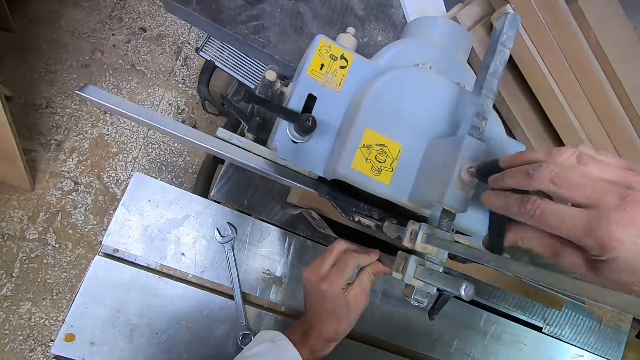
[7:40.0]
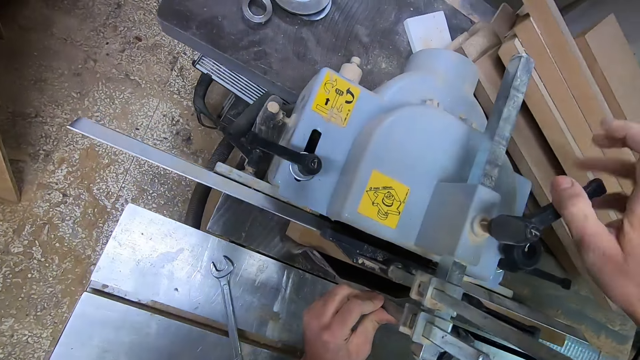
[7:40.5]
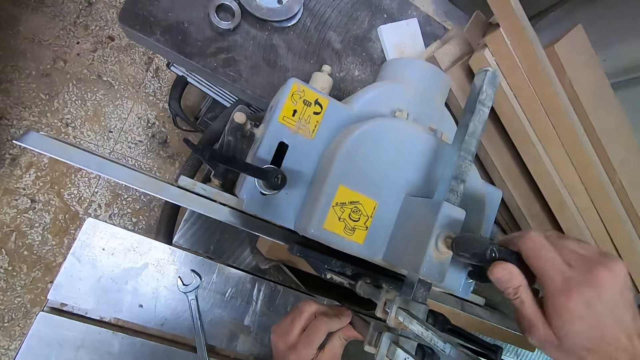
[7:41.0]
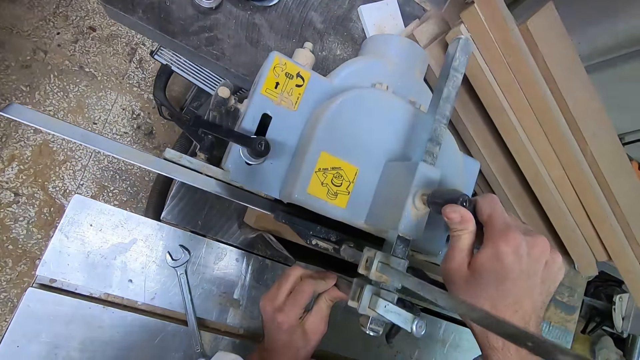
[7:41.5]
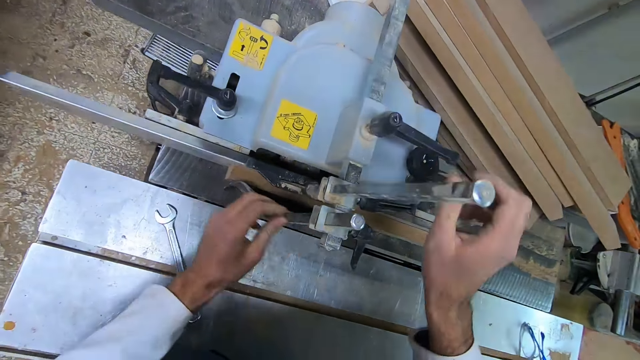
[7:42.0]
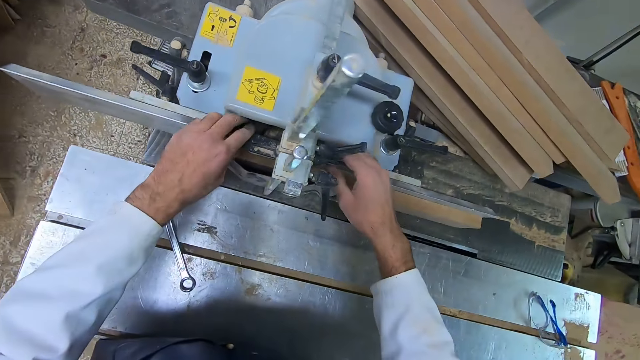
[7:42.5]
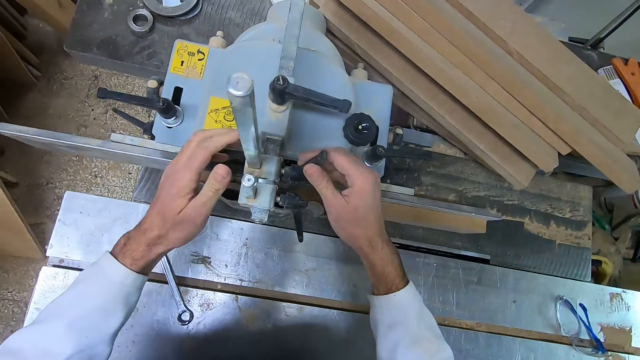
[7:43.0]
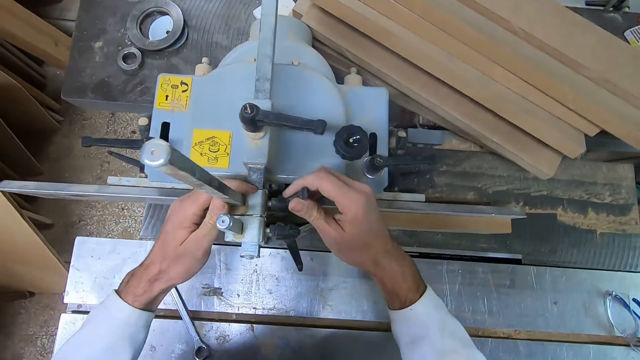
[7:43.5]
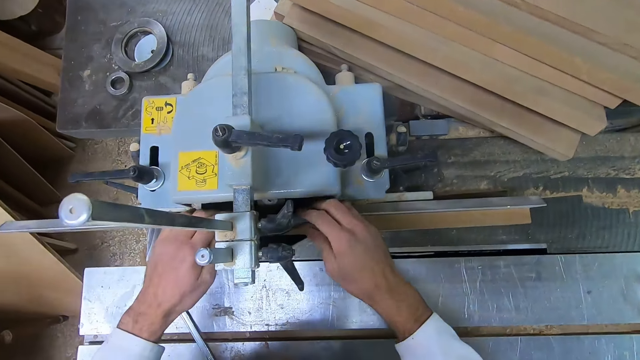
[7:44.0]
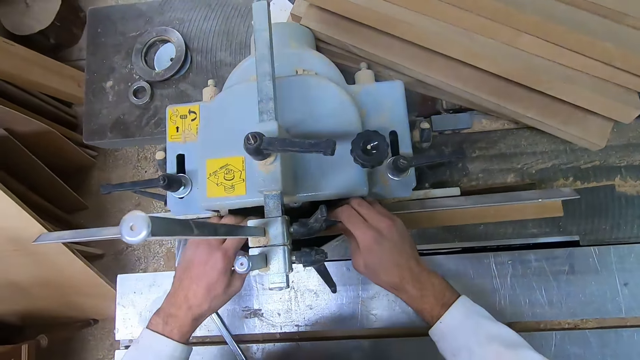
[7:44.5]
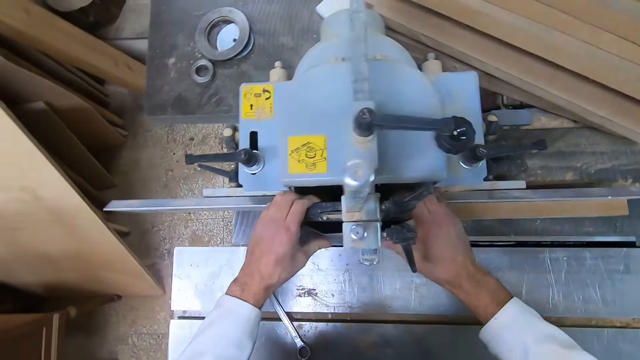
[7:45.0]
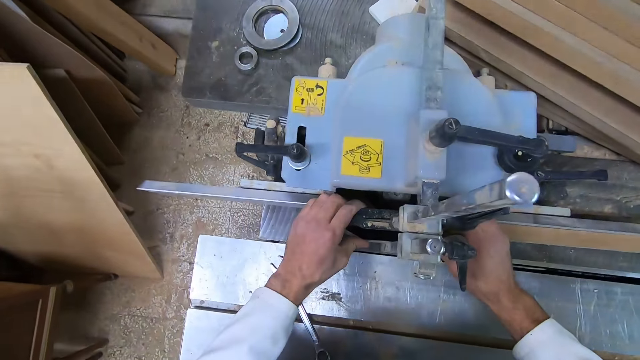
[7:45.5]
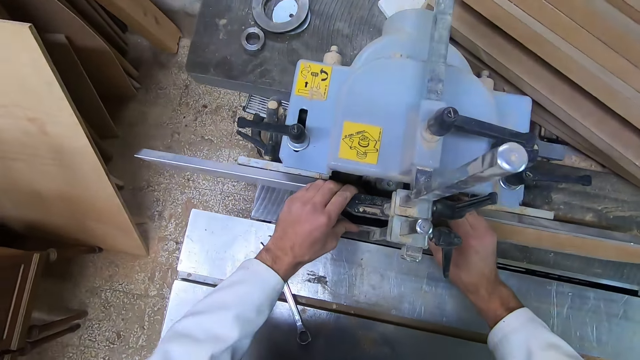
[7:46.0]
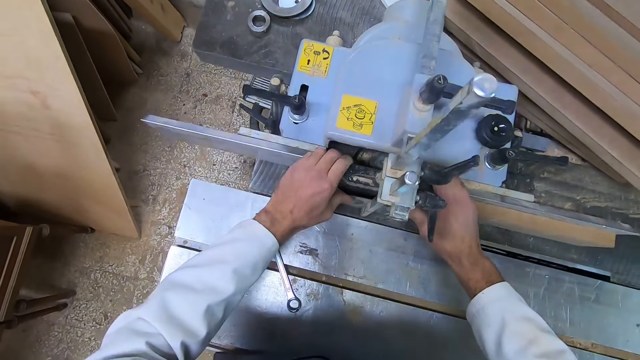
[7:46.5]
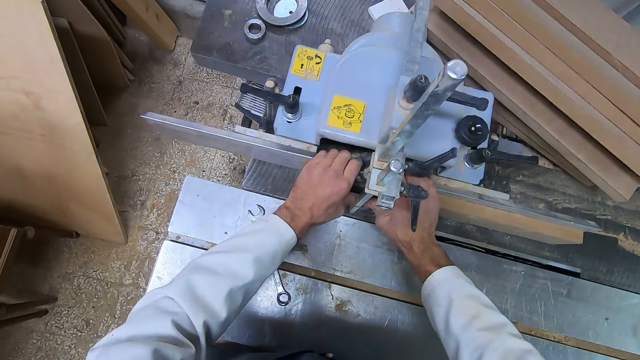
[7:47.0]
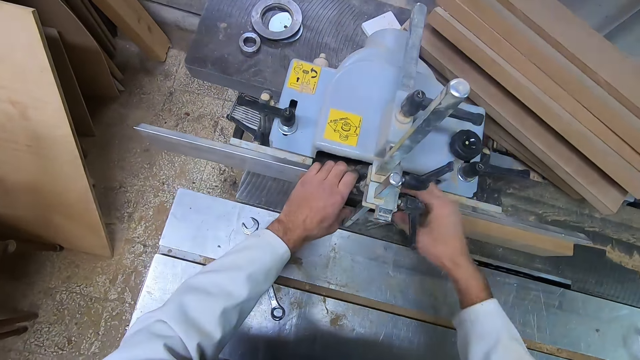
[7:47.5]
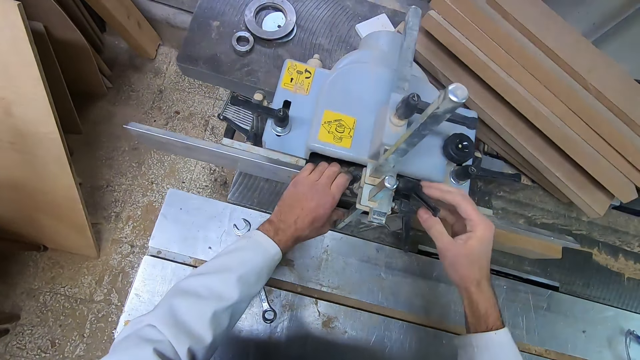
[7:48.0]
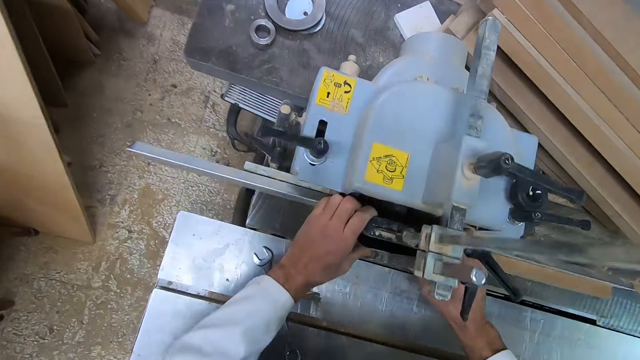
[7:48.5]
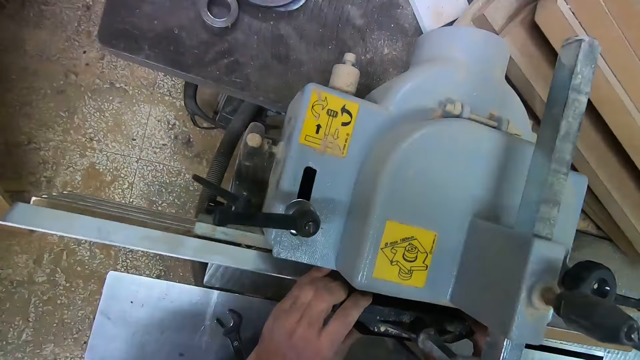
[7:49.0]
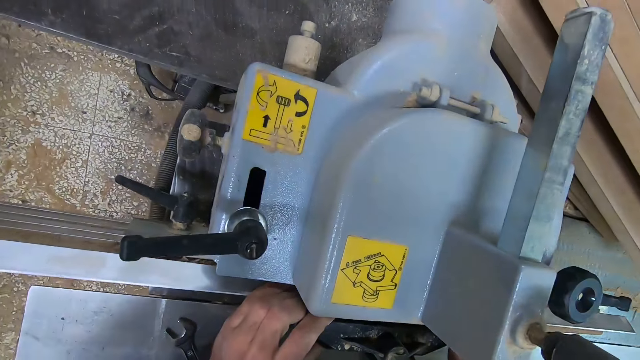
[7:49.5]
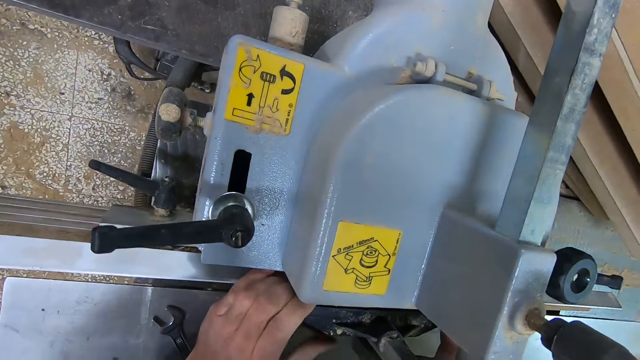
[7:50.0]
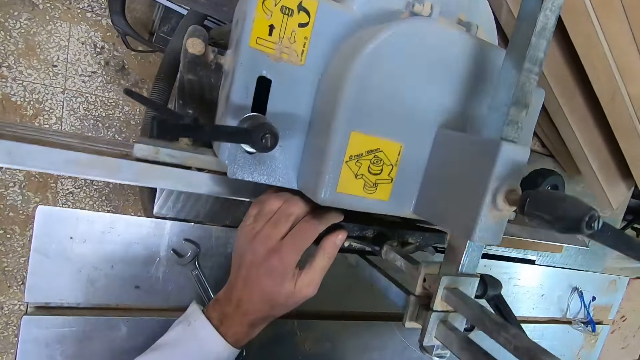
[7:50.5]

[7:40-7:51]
The camera wearer tightens the miter gauge. They move the bevel scale. They tighten the miter gauge. They move the bevel scale. They touch the miter gauge handle. They move the bevel scale. They adjust the dust collector.

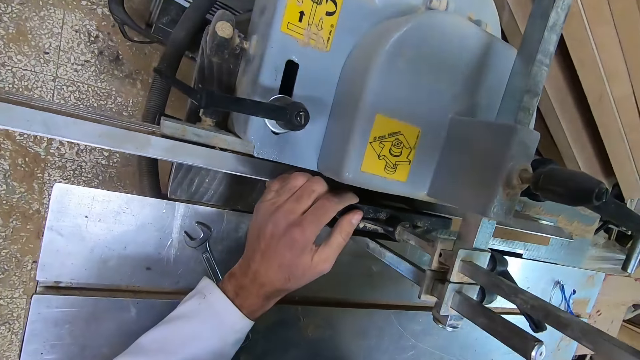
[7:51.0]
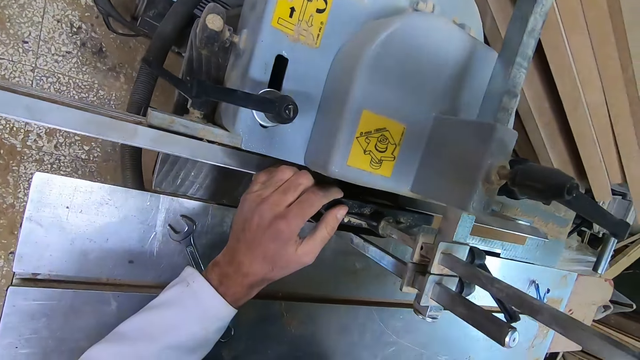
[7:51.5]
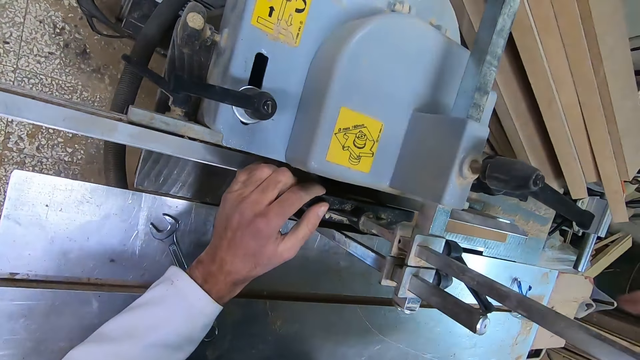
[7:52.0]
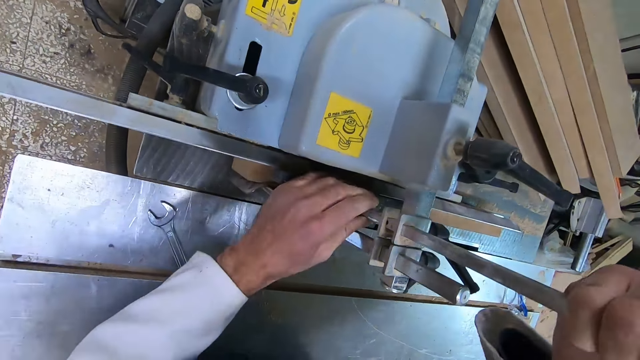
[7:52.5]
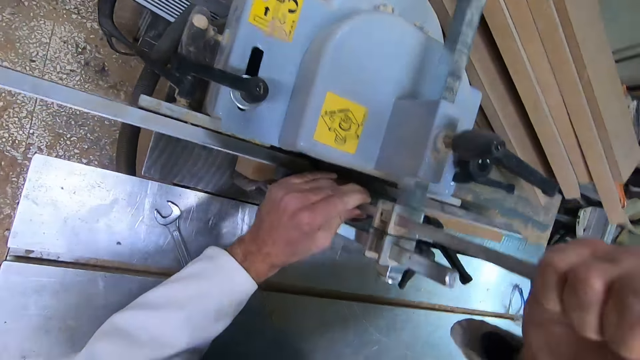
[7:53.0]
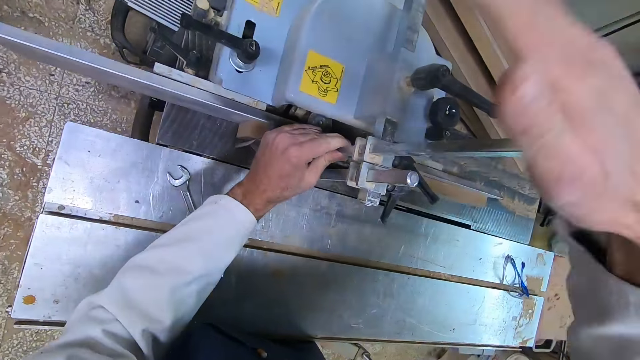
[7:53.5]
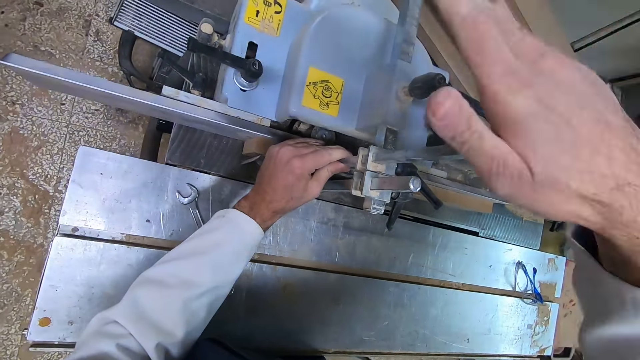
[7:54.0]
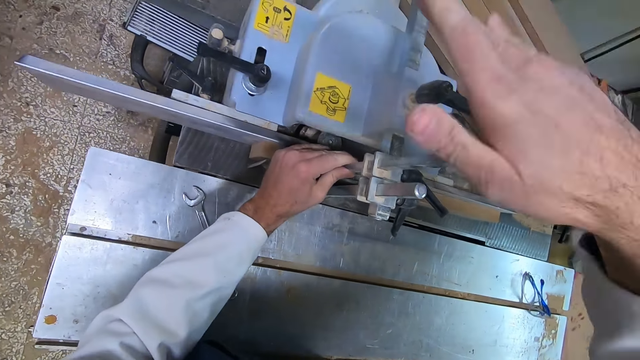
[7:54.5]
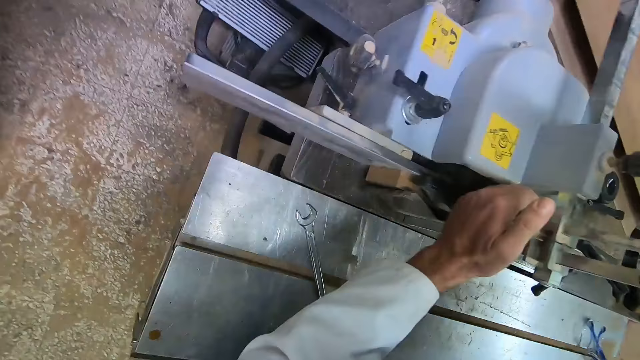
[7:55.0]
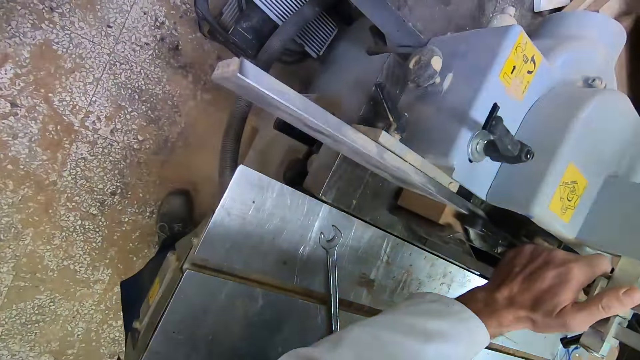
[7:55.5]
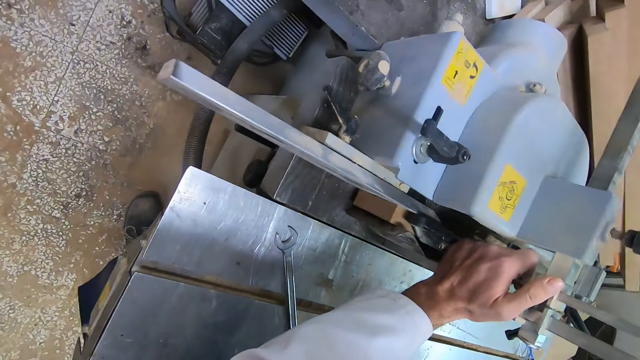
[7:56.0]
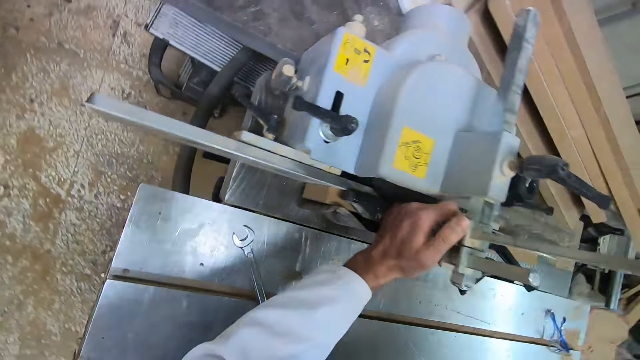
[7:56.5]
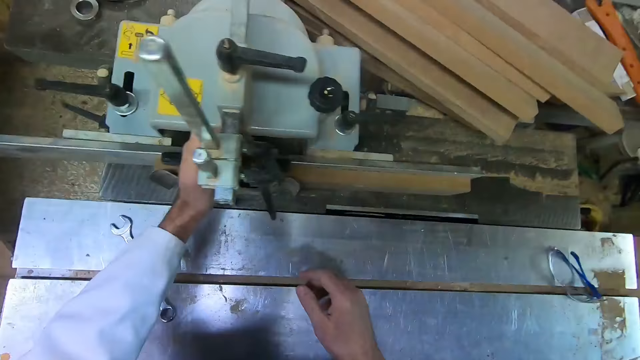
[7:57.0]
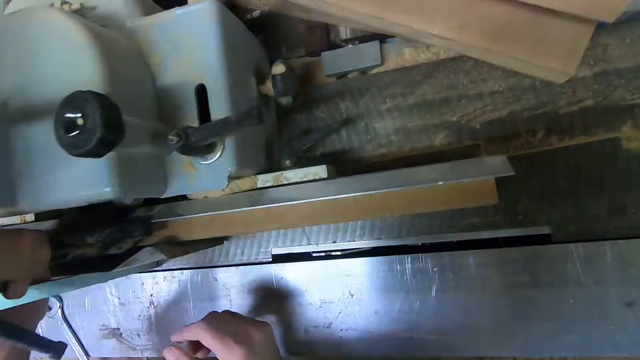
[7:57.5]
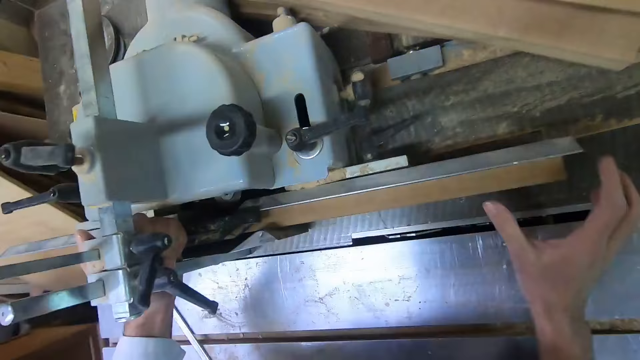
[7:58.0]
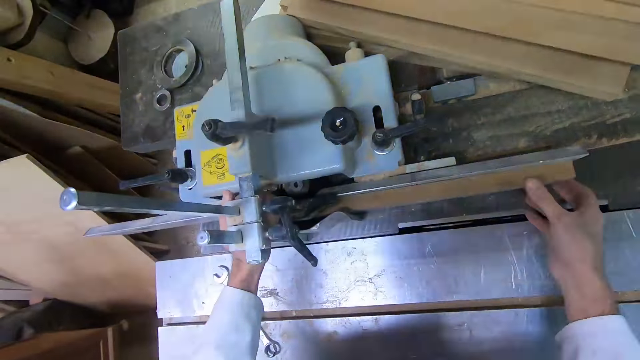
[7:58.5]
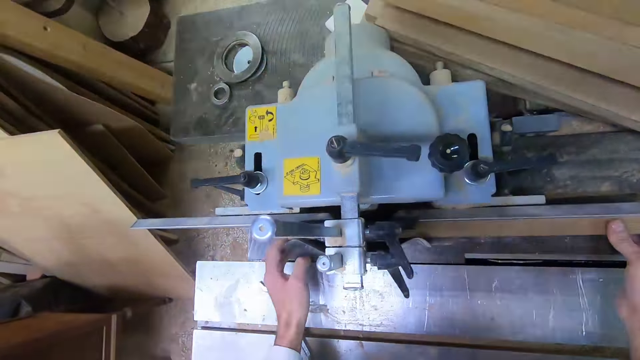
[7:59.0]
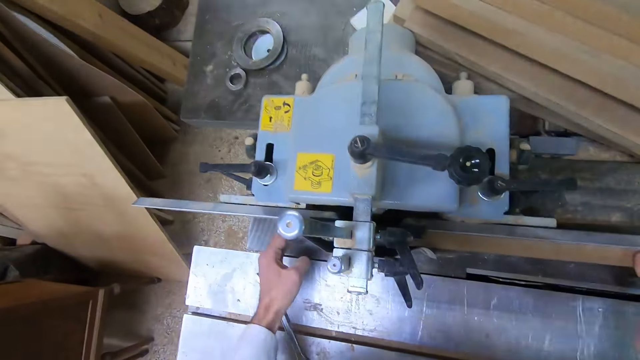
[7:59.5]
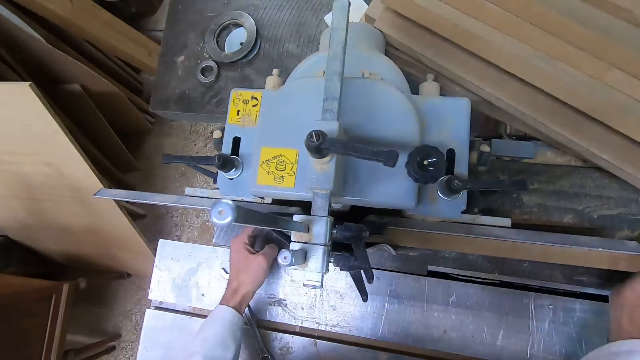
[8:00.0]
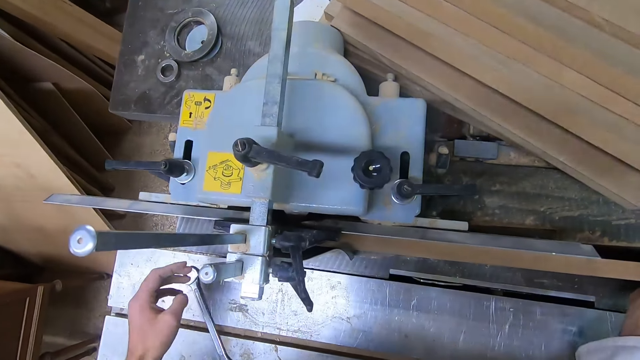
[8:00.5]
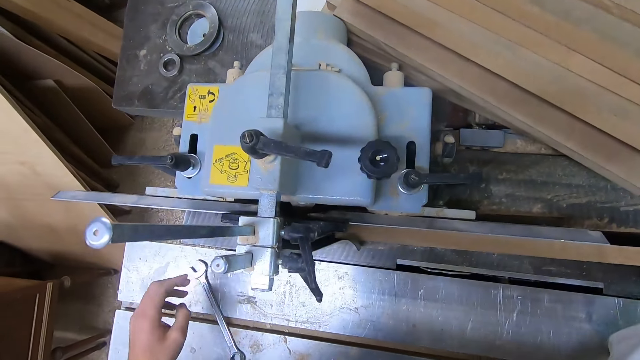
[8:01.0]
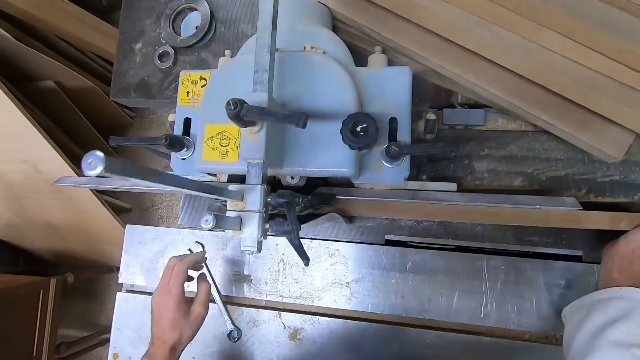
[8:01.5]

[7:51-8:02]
The camera wearer knocks something. They hold something. They knock something. They move the wood.
